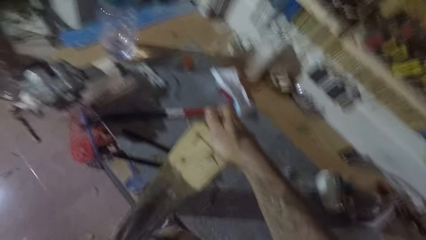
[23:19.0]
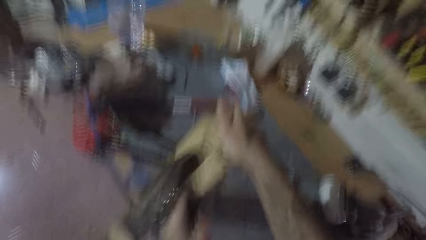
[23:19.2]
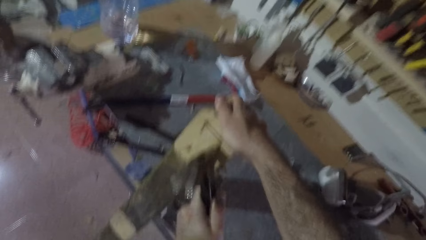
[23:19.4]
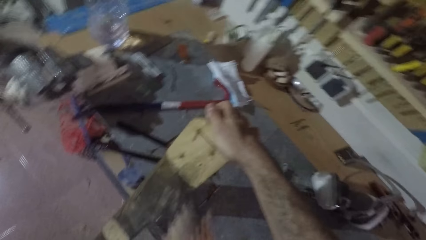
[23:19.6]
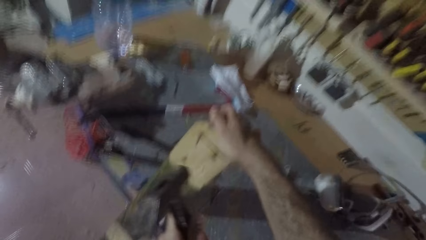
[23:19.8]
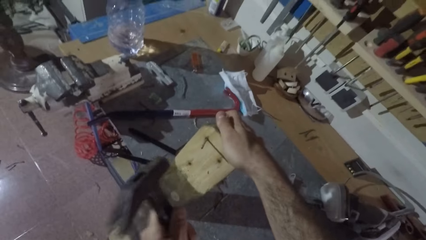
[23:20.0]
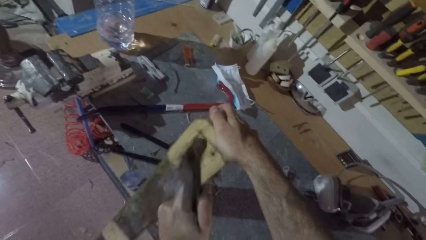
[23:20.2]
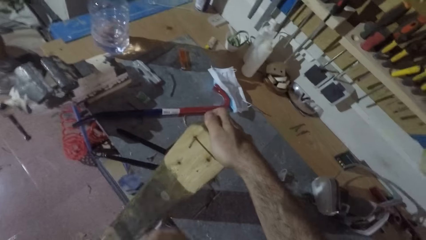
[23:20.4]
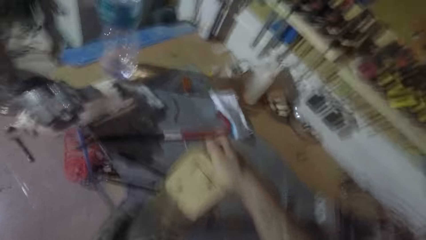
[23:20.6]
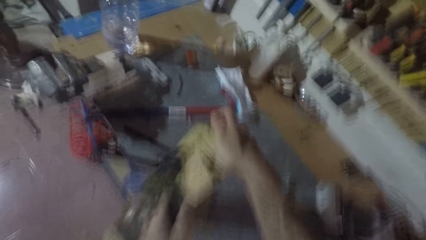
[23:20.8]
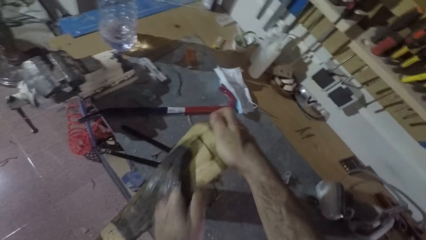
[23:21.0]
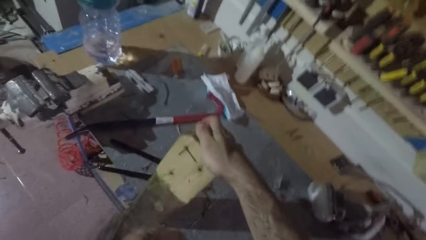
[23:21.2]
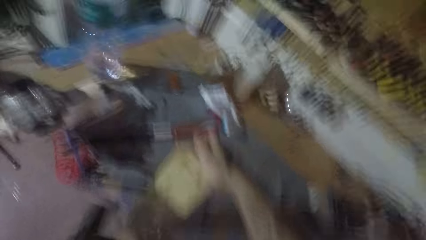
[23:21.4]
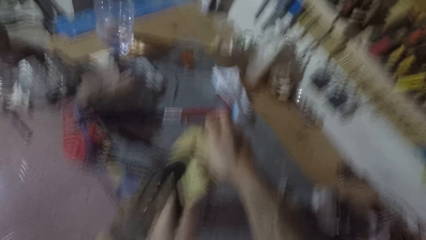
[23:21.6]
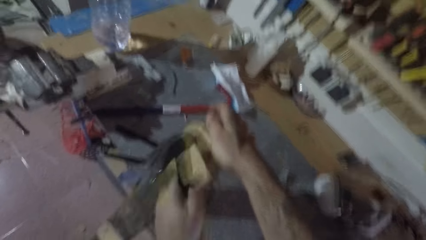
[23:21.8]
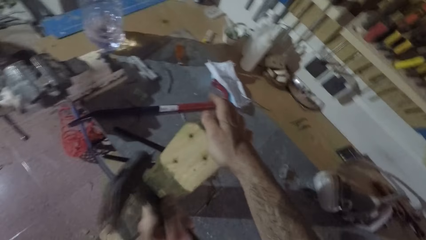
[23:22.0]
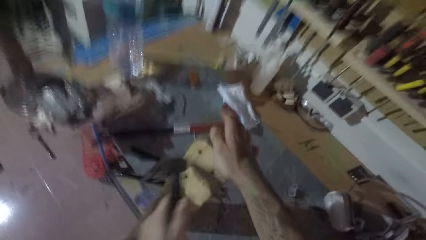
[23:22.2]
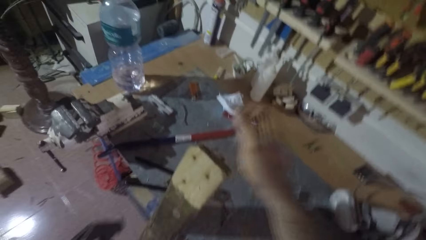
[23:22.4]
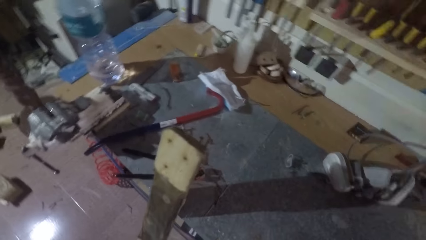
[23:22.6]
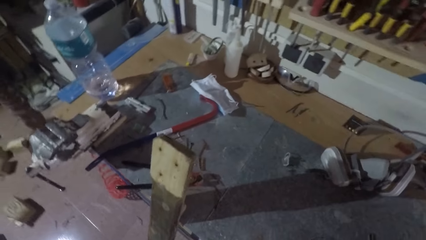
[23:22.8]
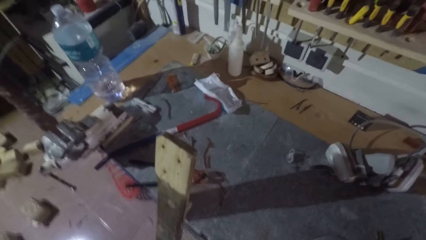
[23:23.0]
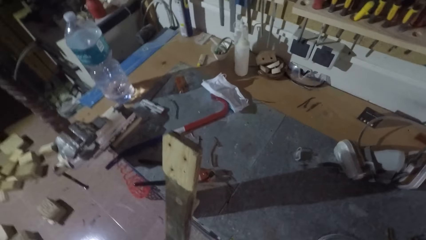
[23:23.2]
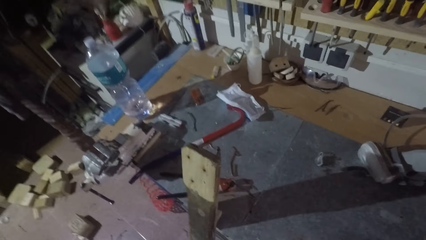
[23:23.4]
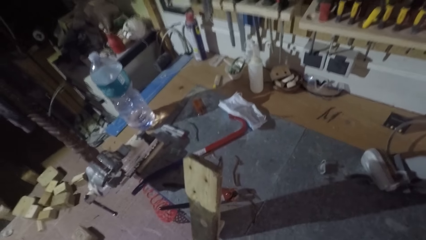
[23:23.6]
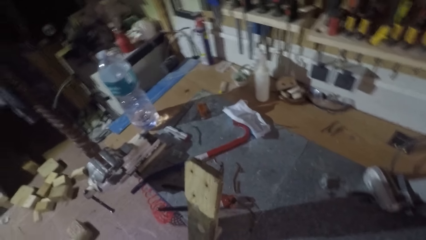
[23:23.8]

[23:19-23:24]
The camera wearer hits the nail on the rectangular wood with the hammer. He raises his right hand. He withdraws his hand from the wood. He adjusts his camera.
